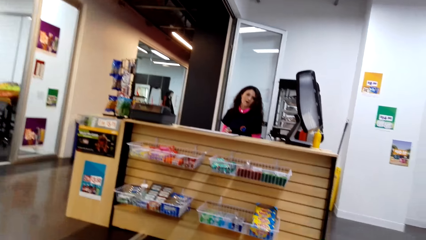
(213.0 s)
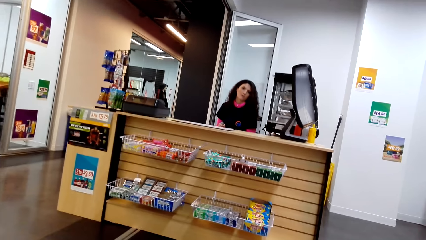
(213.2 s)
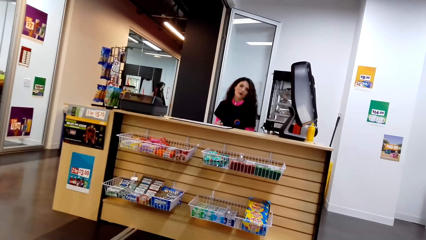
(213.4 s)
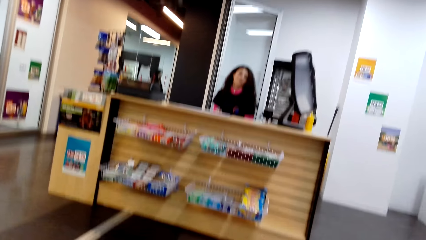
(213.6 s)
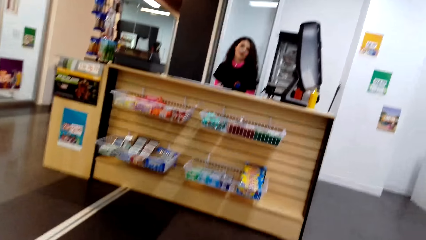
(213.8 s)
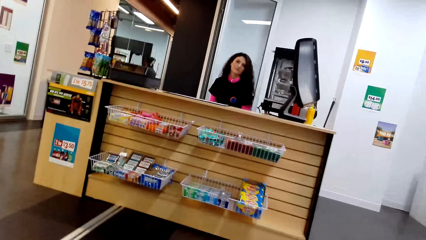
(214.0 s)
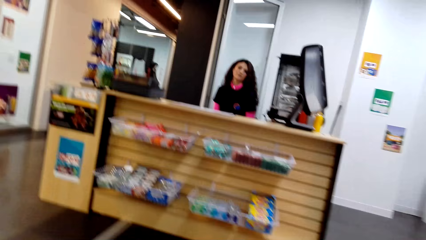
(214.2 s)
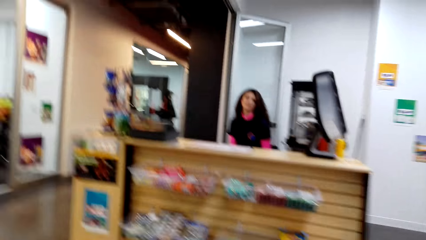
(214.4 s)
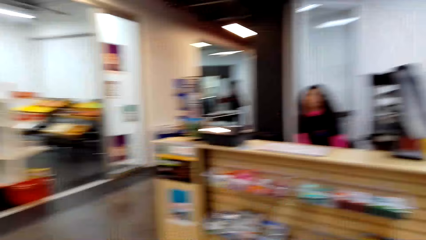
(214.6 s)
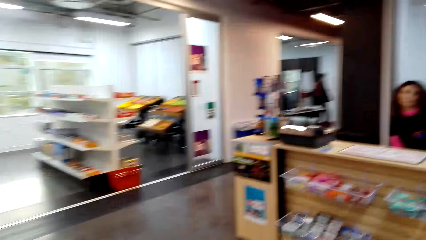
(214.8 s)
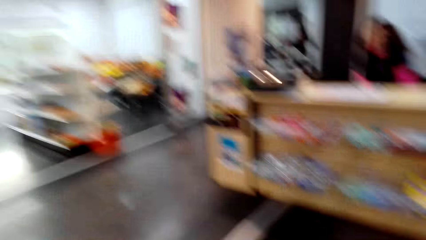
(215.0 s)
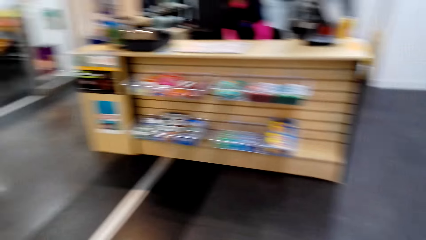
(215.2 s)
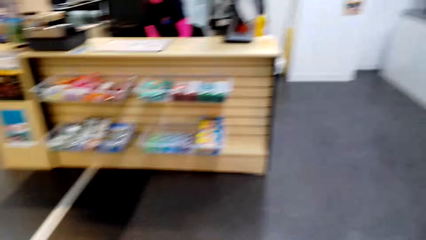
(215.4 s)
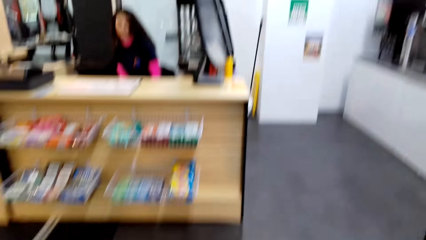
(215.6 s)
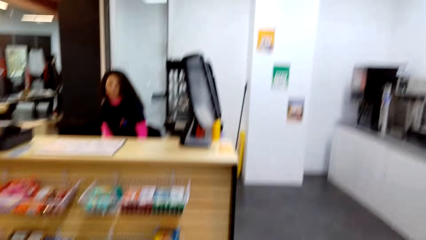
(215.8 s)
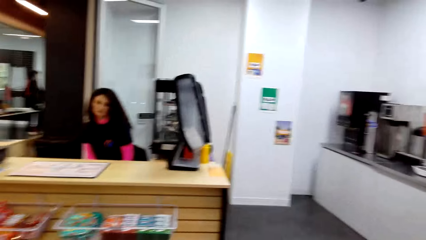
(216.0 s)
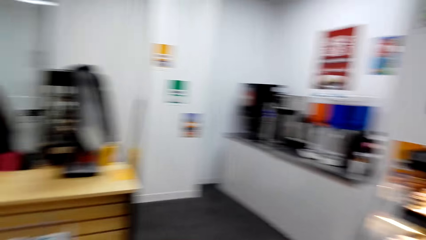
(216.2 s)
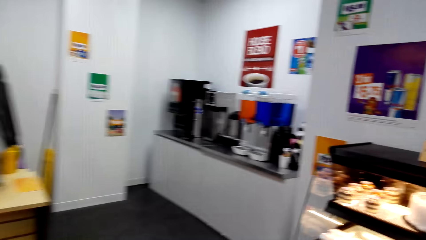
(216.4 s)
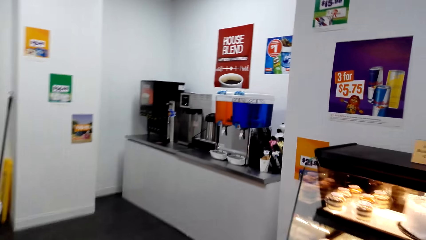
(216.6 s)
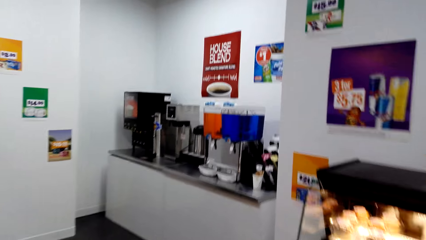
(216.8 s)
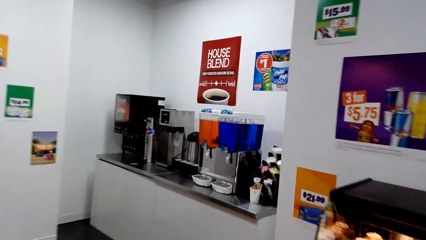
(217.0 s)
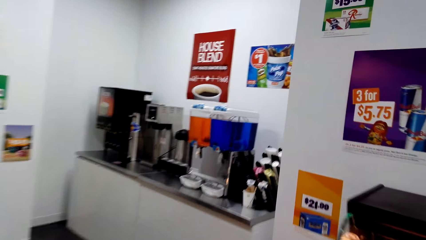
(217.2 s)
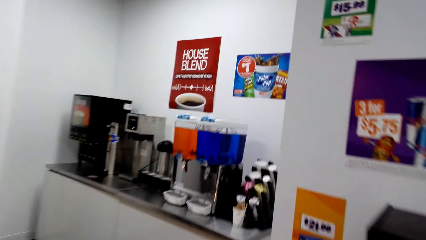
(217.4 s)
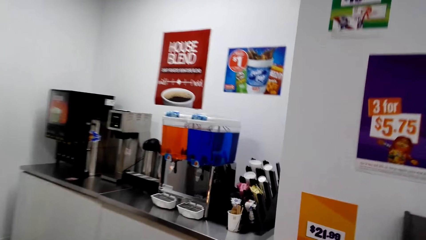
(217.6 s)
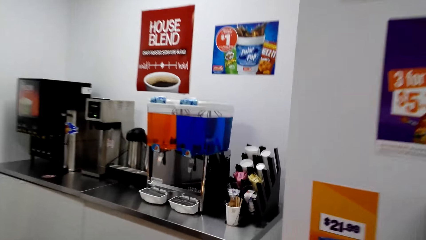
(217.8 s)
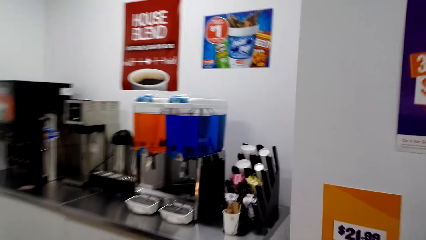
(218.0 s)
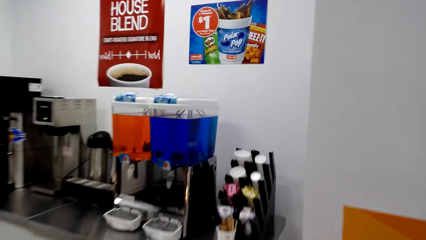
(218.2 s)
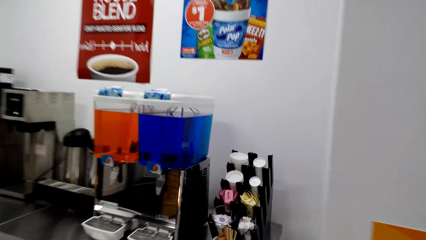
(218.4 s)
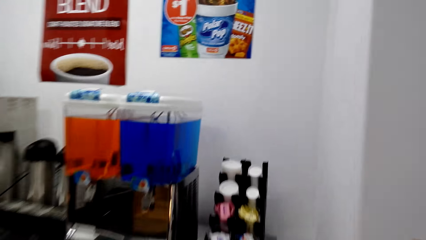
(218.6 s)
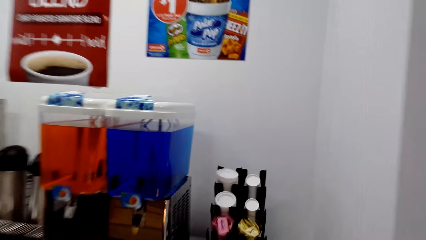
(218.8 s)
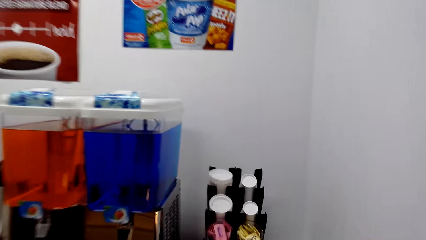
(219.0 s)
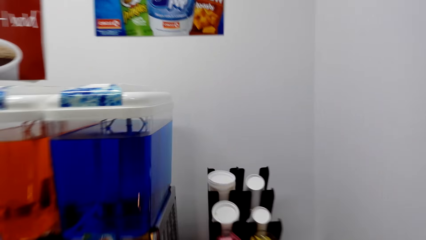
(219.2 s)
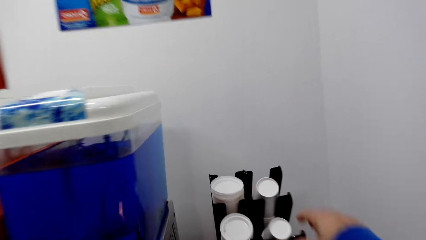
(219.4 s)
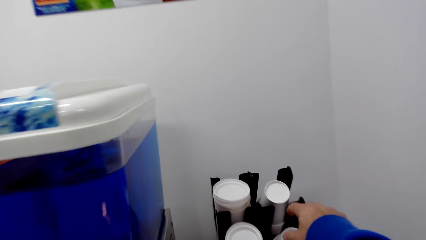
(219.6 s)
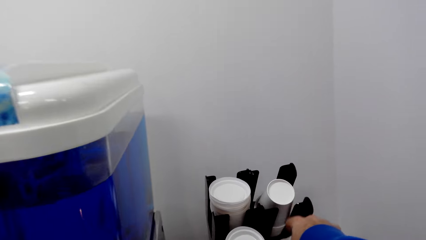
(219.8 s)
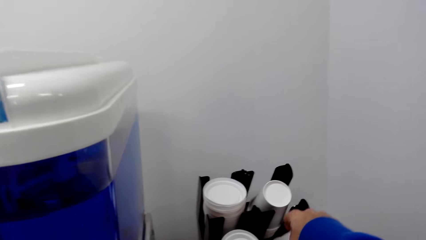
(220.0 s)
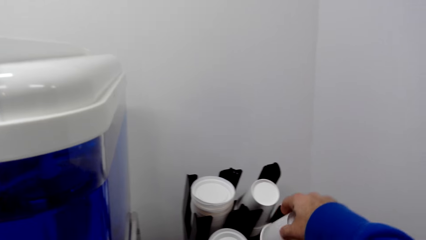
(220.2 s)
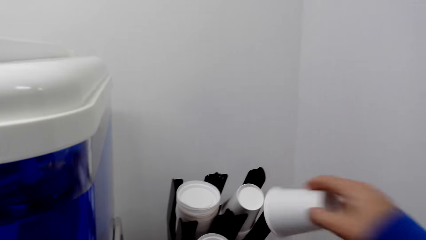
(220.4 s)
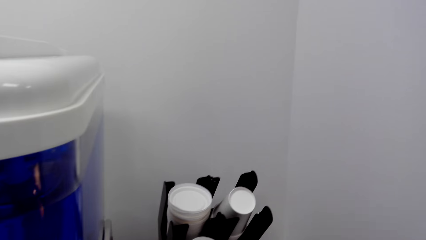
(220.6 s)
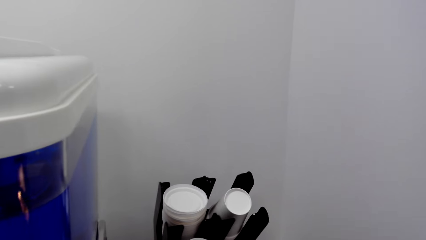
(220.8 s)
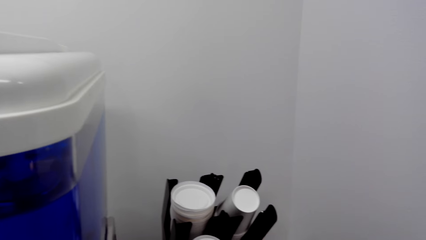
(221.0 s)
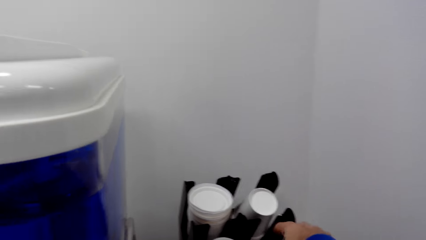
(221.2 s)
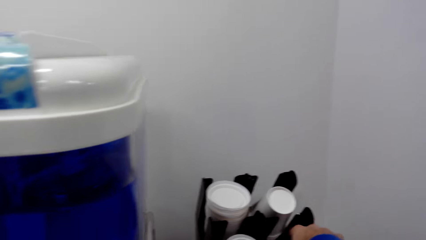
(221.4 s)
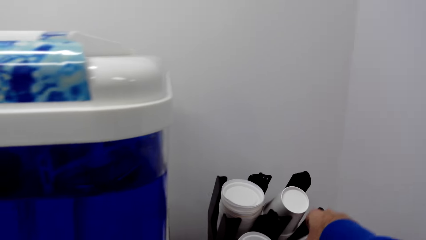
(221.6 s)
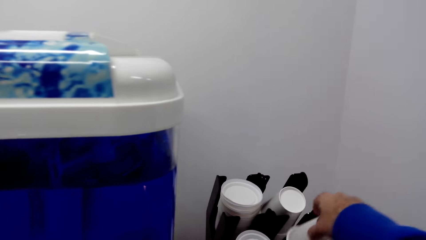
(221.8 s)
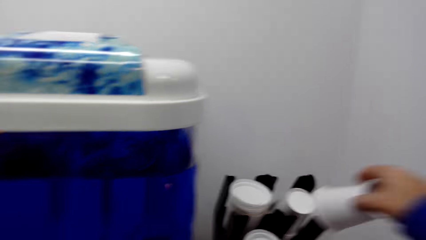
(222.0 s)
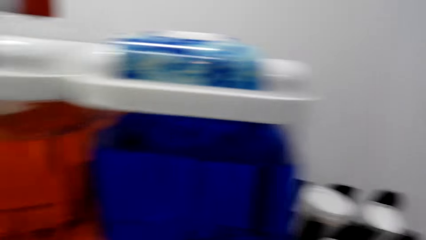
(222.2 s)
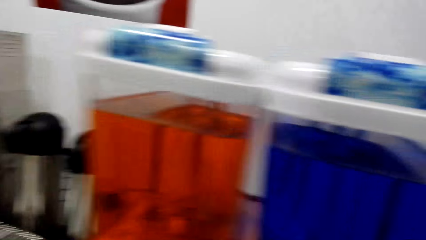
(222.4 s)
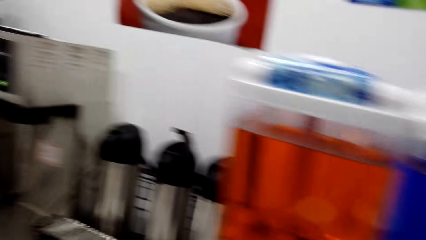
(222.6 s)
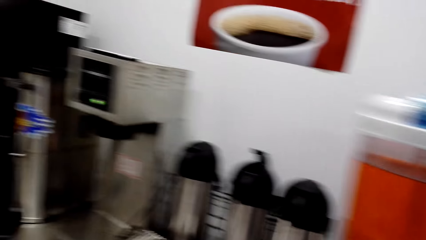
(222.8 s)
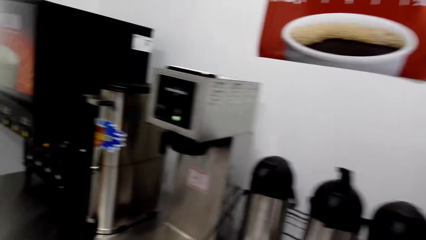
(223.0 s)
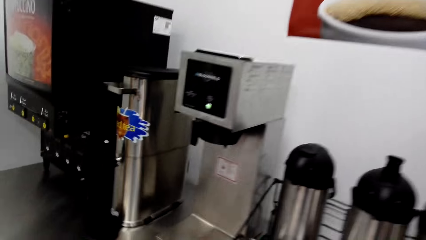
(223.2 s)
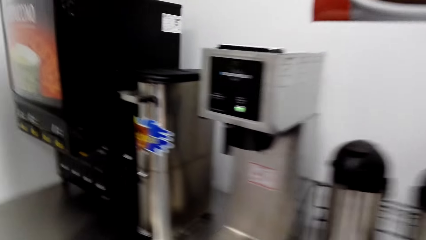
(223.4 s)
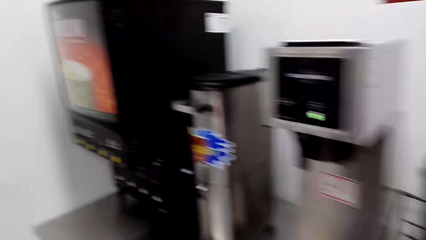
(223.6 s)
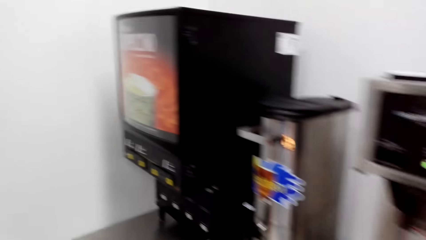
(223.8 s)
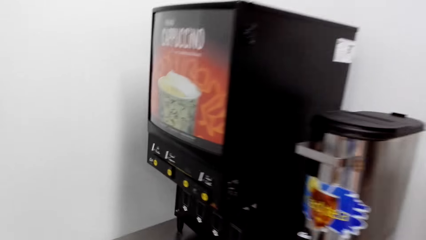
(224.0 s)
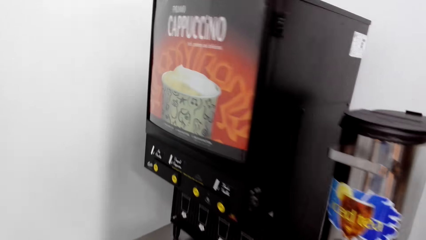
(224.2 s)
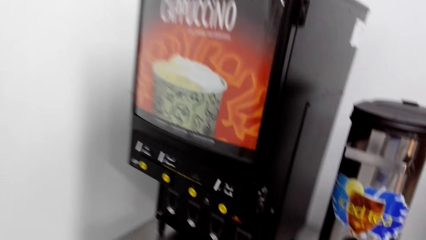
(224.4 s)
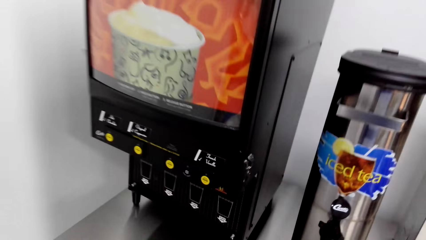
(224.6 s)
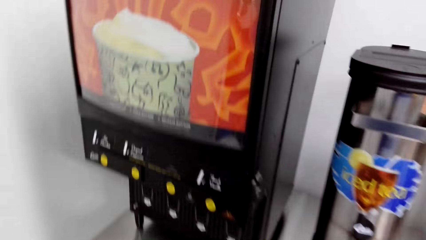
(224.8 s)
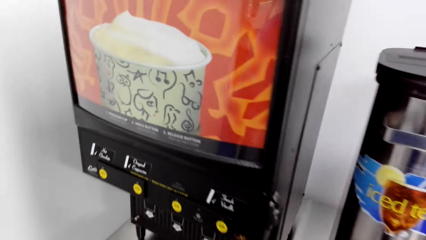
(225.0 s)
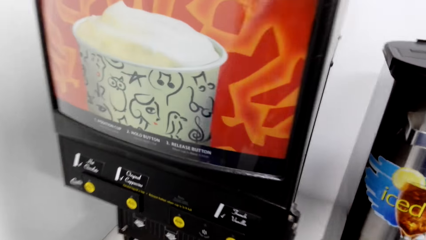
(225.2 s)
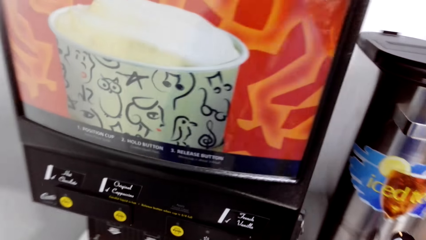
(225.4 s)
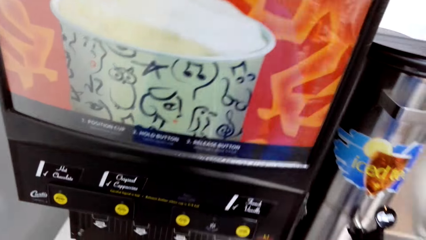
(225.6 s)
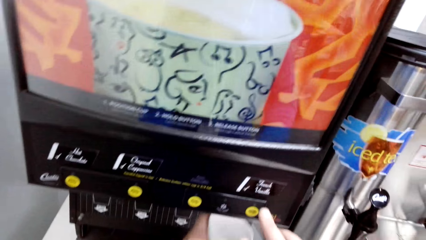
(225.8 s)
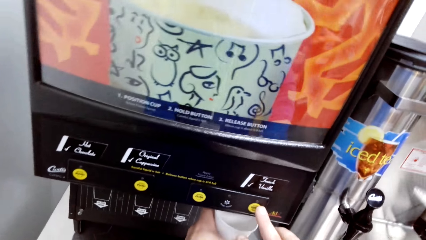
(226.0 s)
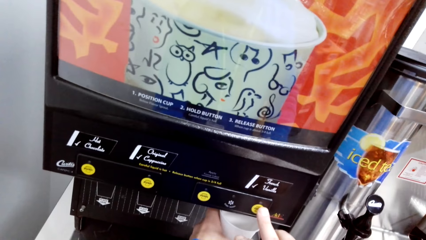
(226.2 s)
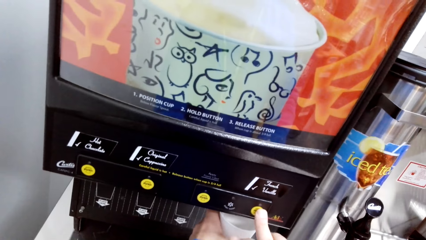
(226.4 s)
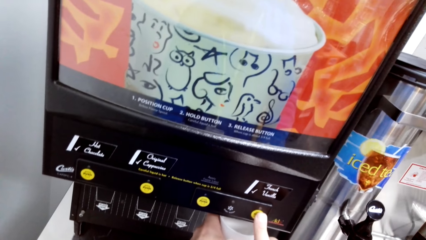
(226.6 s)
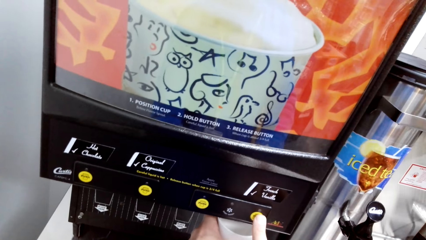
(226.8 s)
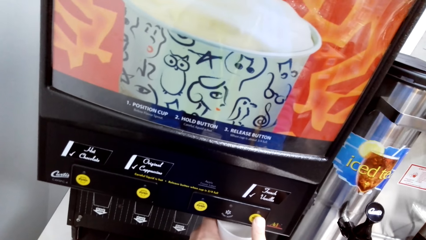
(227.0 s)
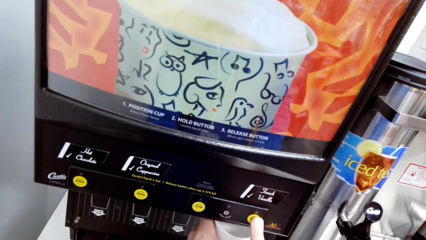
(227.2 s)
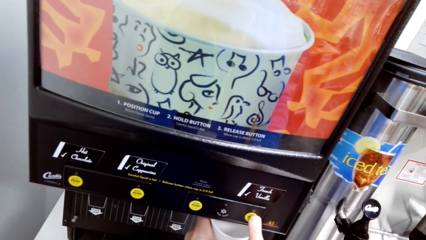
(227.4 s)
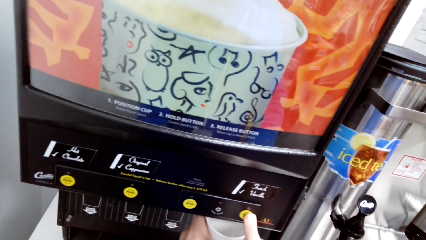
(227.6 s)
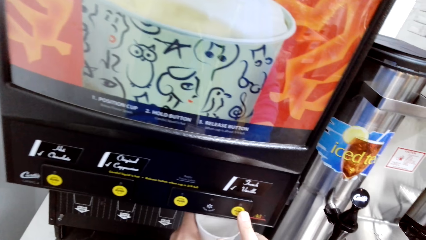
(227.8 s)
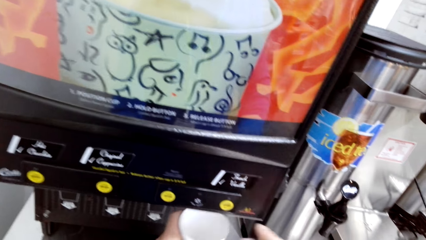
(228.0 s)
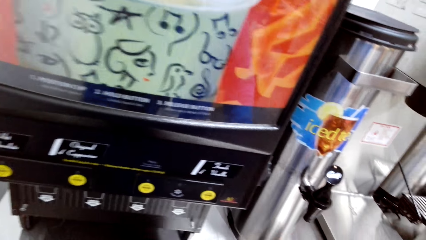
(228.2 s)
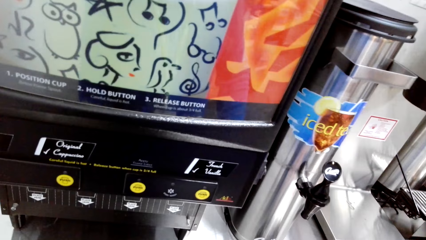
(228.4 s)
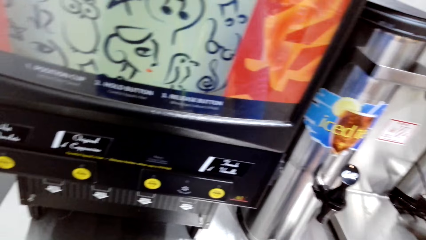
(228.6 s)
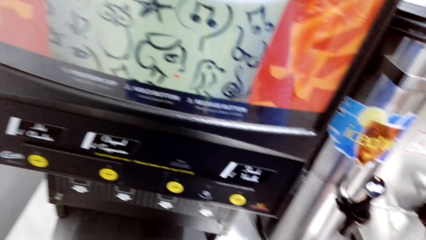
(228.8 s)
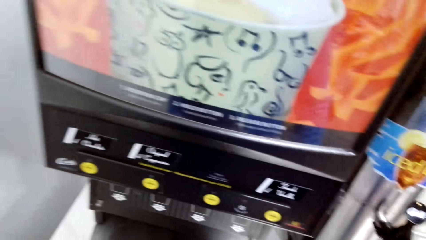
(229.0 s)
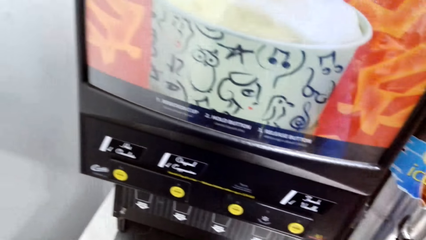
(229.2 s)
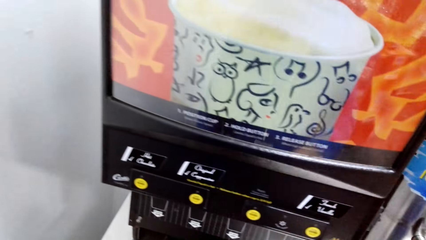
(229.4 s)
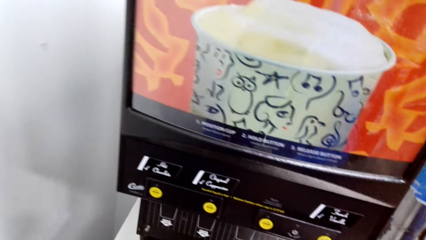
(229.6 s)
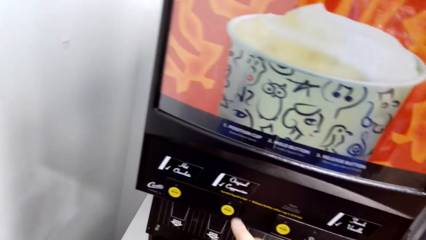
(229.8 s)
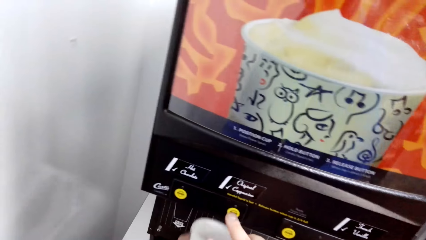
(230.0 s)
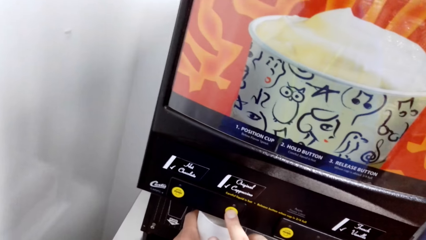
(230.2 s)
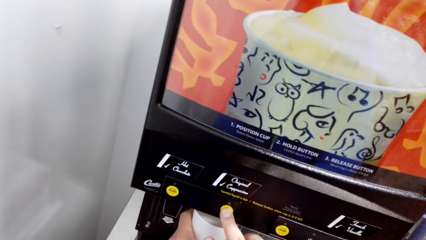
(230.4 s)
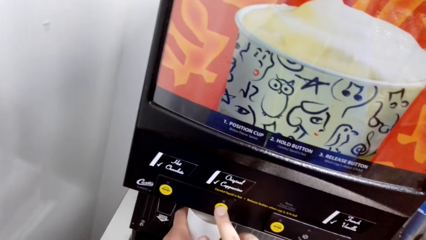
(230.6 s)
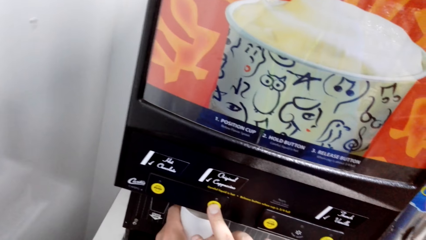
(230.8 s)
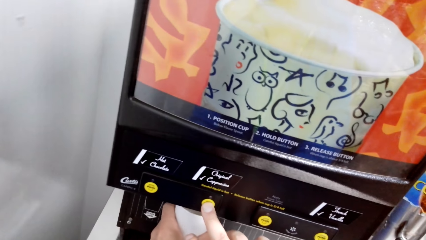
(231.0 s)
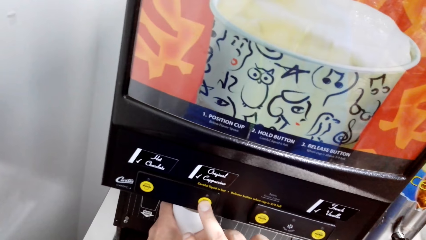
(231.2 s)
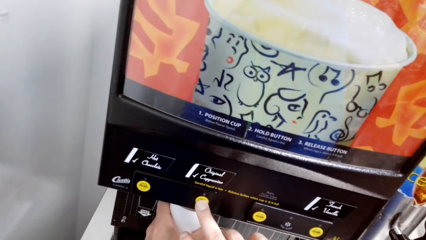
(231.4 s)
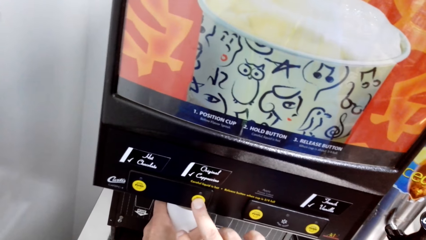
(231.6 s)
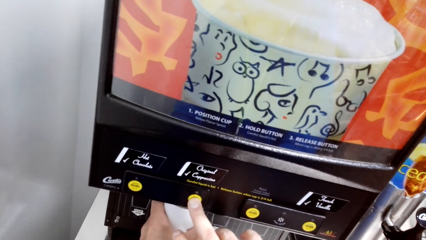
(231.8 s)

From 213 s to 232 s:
The camera wearer walks towards the disposable cups. They pick a disposable cup from the tray. They walk towards the tea machine. They press buttons. They take the tea.
